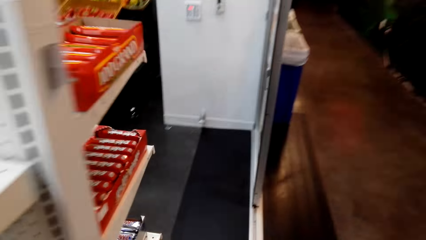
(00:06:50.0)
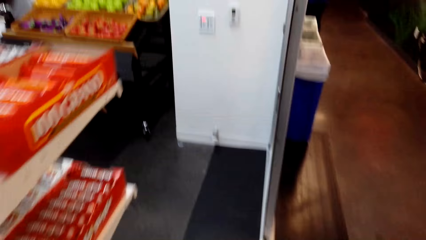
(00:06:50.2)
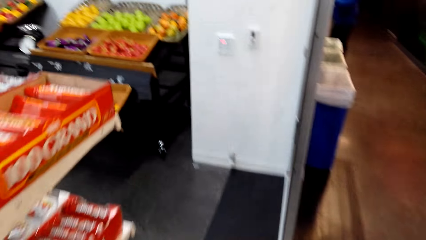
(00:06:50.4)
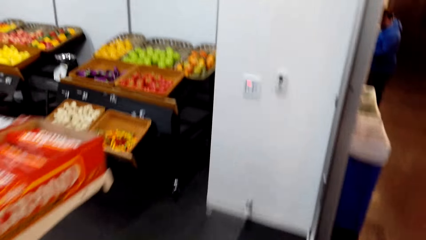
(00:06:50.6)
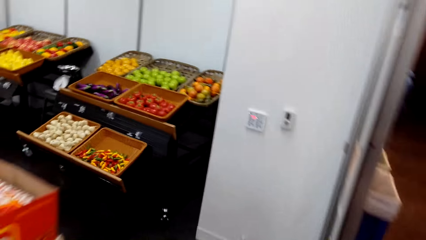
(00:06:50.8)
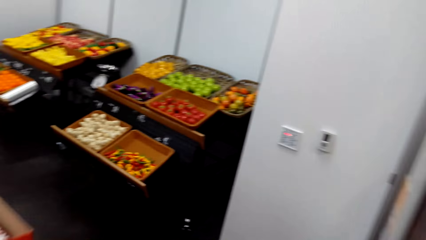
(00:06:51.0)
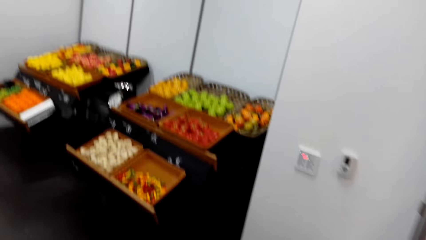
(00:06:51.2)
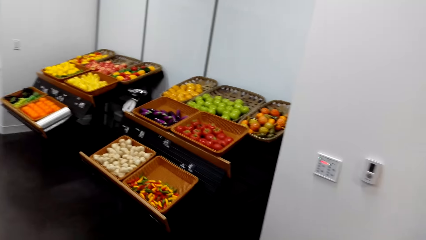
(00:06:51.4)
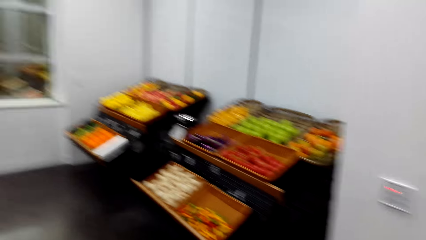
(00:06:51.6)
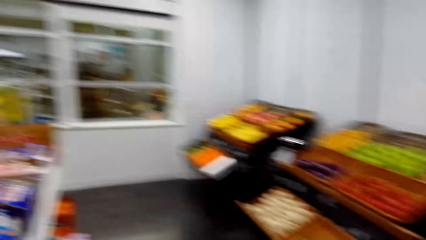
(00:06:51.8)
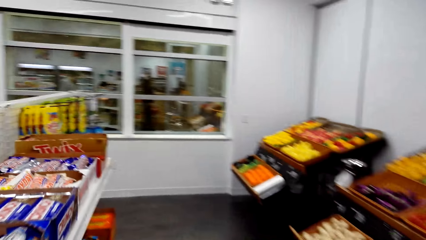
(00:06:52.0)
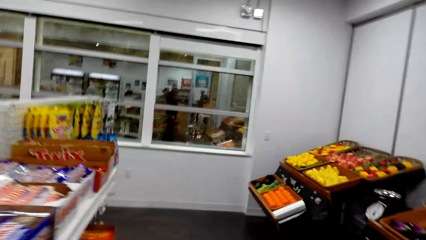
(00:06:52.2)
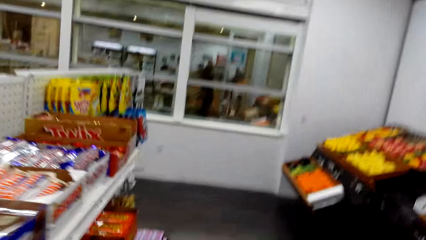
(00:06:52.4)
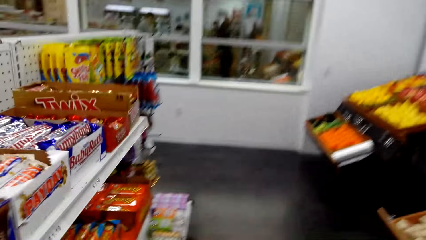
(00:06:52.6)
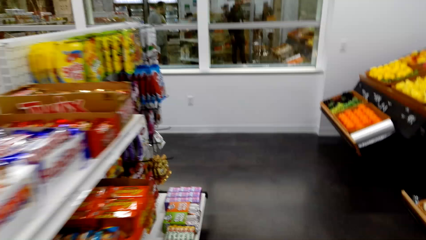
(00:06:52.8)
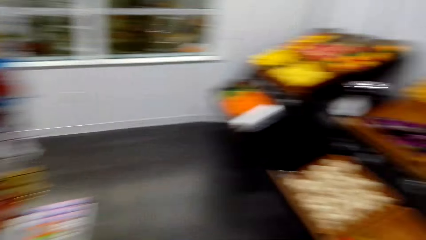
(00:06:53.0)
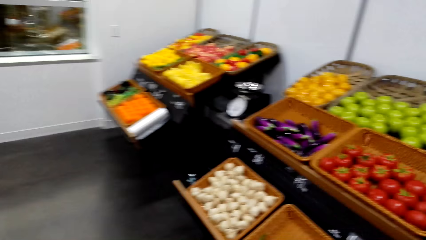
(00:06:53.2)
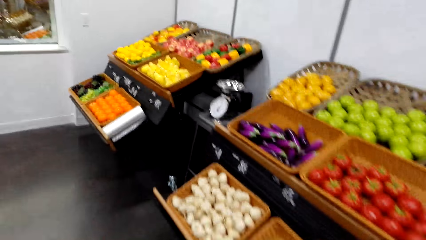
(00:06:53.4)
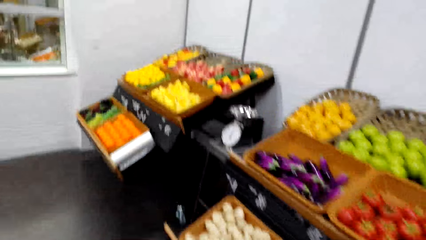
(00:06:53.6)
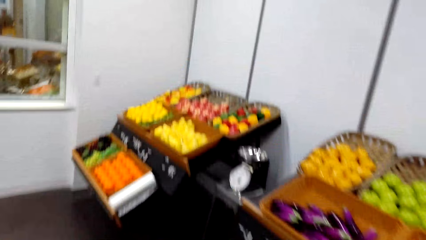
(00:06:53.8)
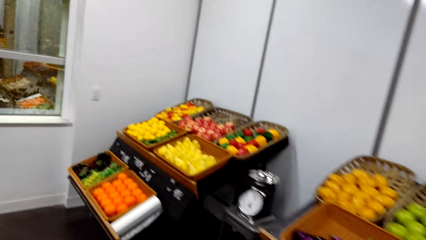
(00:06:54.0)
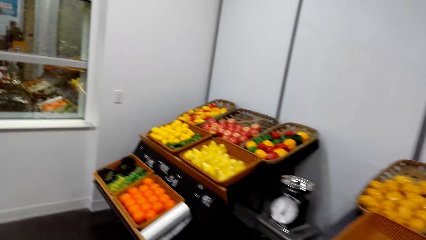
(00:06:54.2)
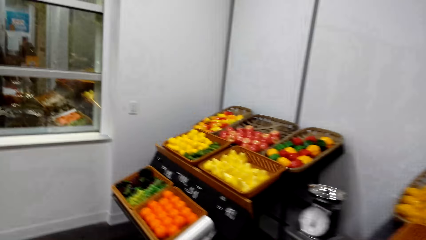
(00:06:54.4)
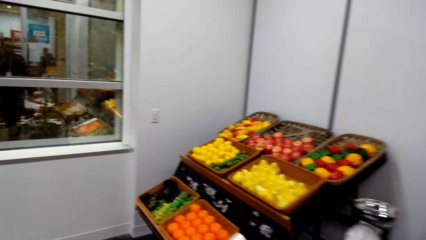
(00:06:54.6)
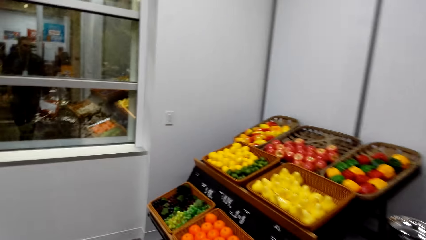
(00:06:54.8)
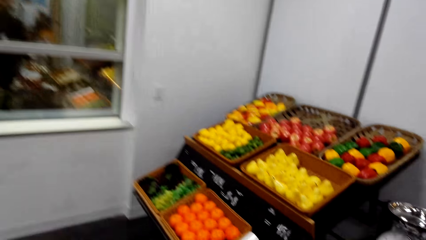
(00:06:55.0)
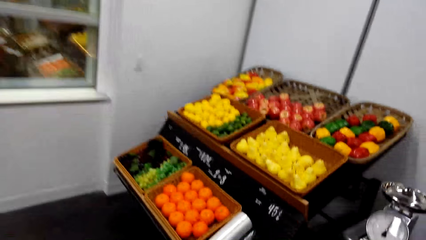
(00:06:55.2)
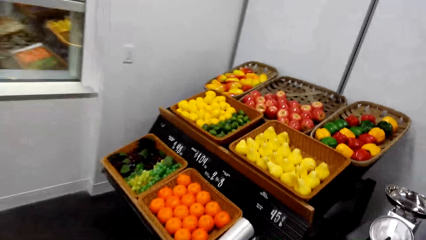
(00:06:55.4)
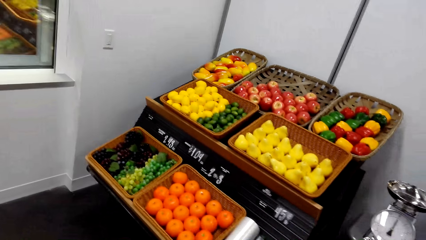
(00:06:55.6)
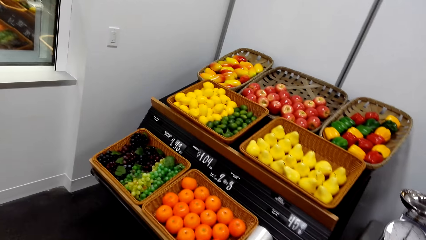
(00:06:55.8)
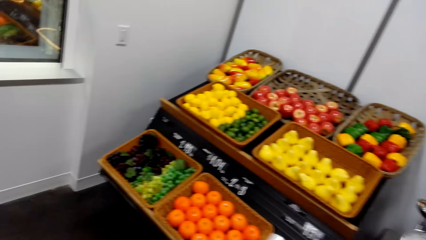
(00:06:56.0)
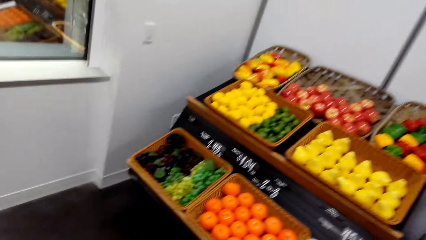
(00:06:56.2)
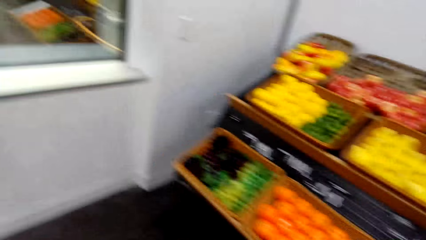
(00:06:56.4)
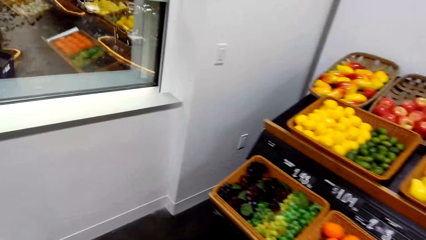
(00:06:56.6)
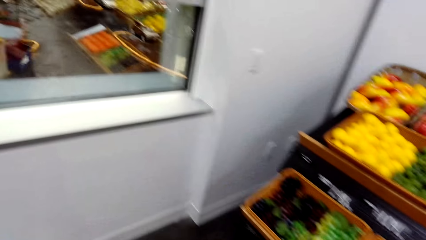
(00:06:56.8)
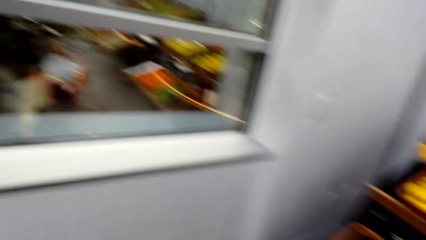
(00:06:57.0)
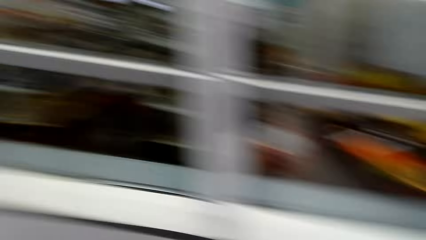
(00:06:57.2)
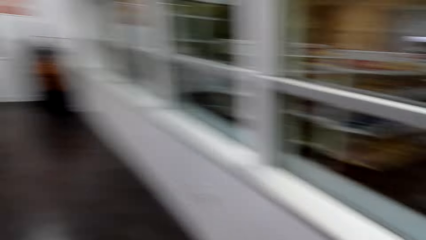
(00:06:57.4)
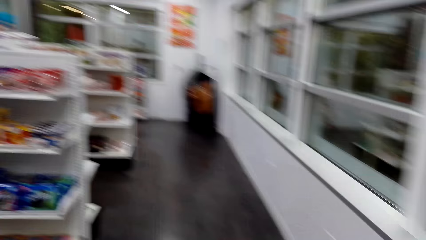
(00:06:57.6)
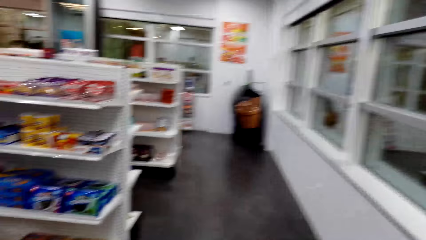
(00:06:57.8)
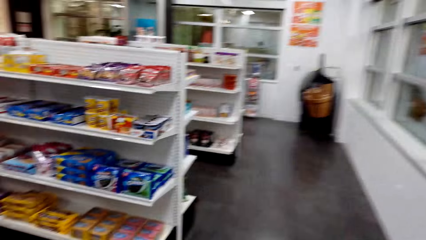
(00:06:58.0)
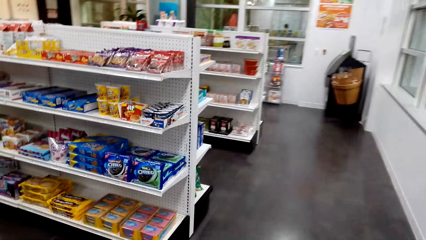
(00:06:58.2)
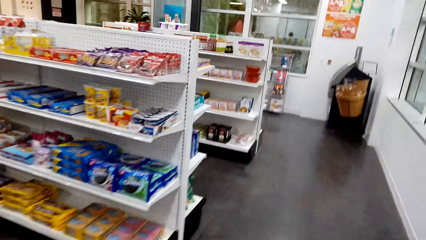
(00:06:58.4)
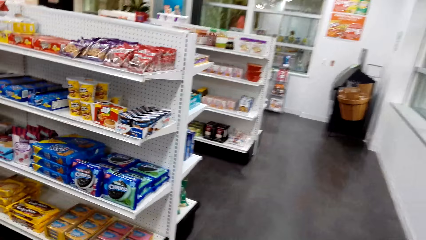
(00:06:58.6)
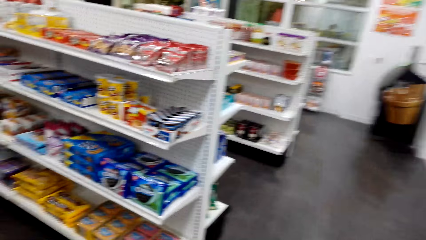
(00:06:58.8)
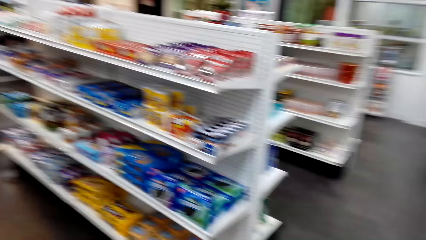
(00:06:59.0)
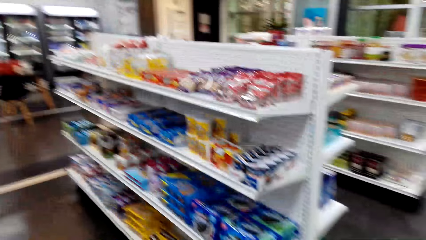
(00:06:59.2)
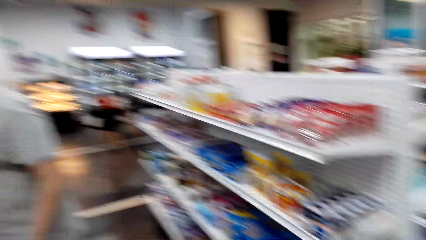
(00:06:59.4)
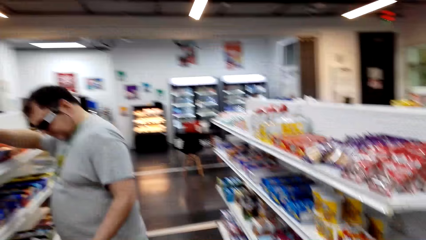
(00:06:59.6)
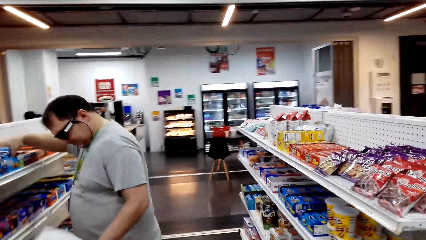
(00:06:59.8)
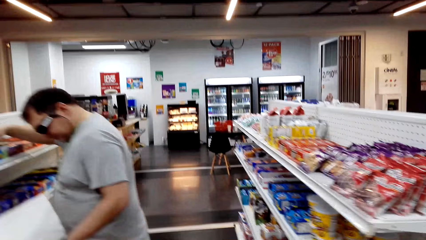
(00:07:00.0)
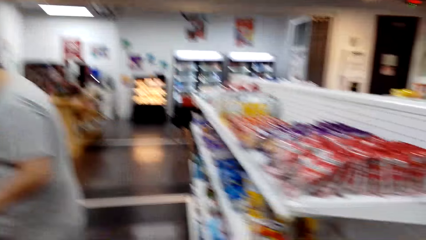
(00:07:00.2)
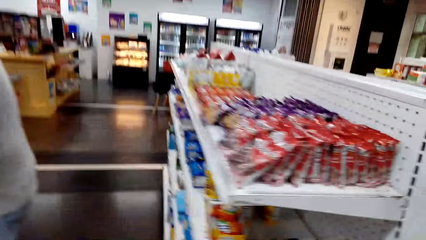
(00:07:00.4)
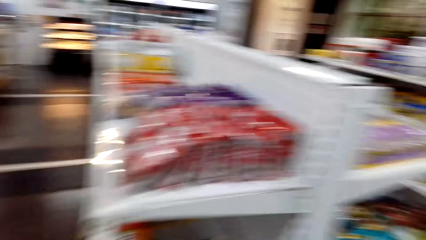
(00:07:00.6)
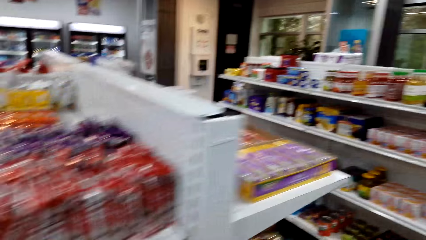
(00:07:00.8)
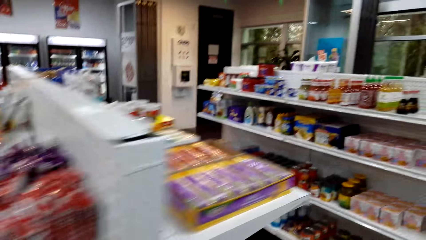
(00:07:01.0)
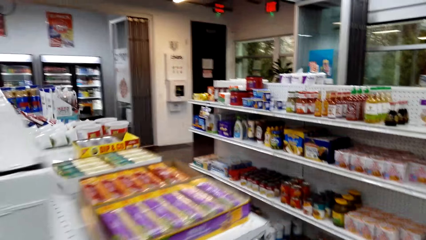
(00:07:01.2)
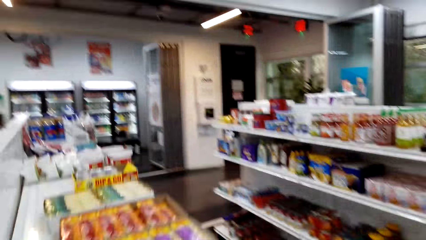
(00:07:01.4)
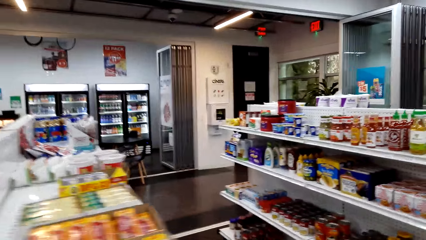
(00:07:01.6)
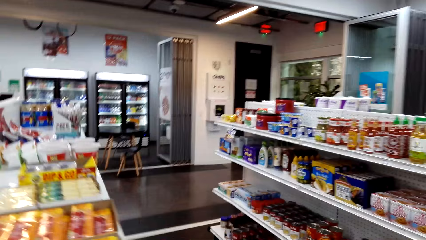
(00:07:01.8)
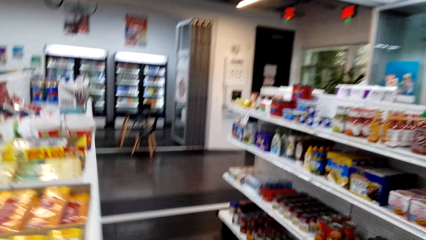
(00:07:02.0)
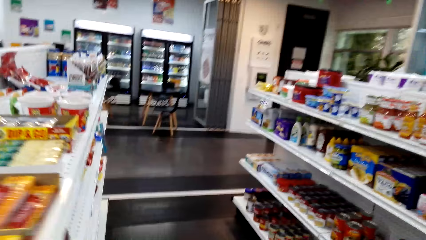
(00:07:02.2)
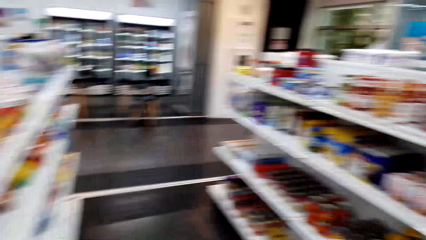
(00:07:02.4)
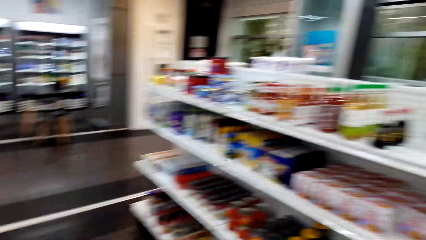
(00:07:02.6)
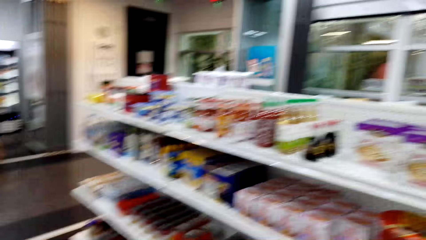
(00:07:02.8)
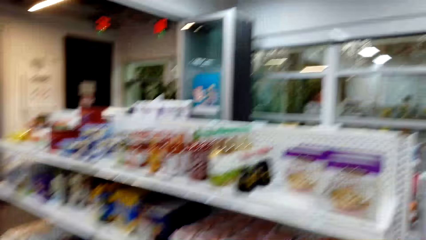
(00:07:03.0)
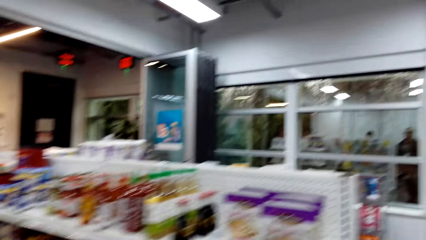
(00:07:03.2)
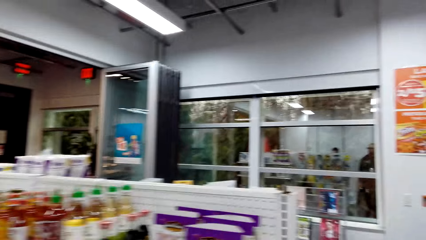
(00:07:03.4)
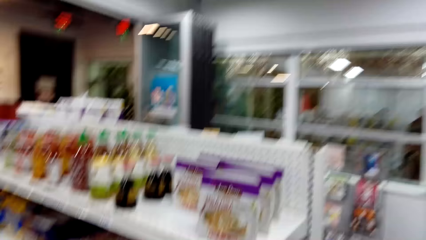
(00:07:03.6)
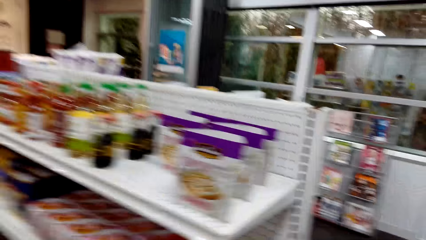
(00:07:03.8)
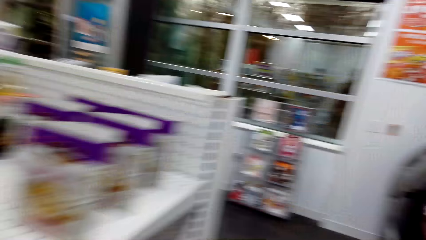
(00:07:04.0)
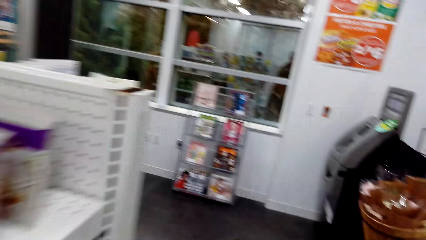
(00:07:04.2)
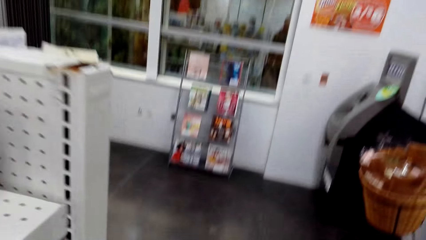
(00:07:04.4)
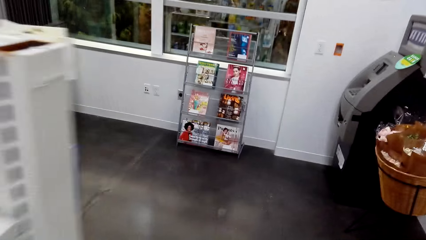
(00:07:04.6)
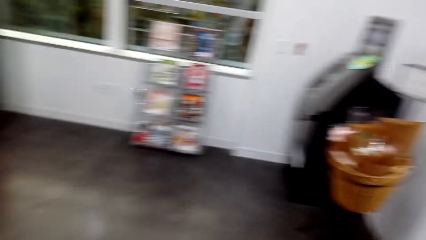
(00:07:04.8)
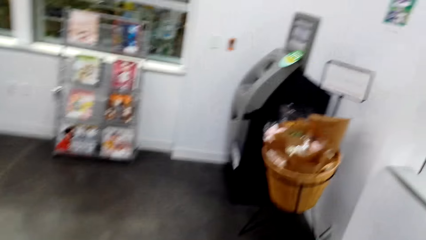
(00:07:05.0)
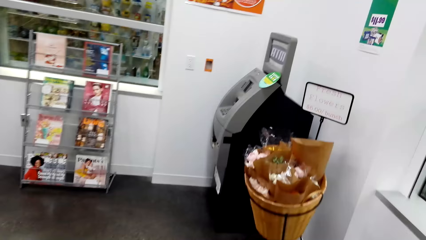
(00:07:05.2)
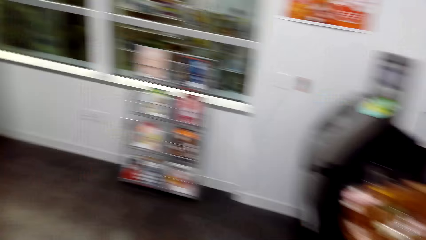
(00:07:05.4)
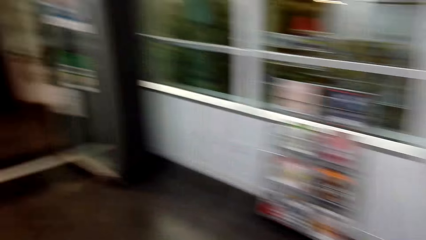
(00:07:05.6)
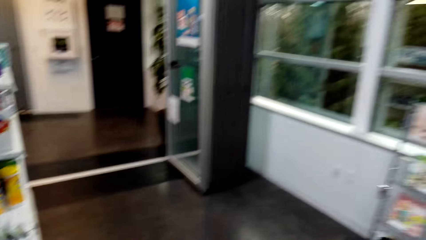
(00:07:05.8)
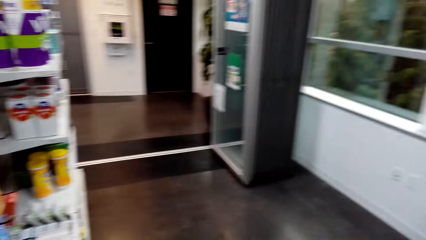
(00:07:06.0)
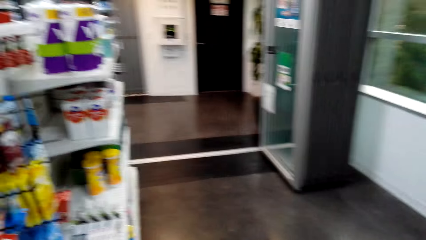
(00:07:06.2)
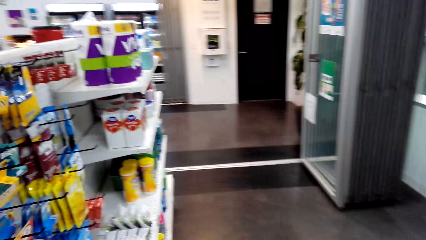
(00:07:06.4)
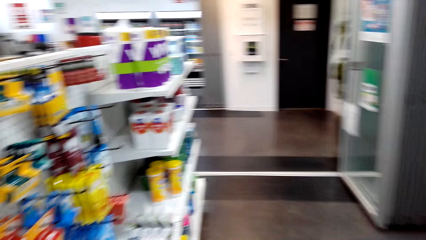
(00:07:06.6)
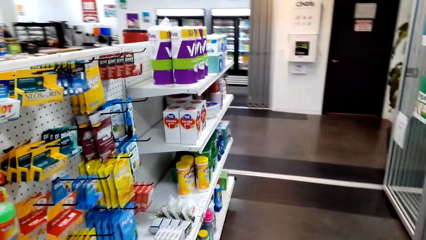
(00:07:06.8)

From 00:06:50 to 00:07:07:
A man holds something. The camera wearer walks around the shelves.
